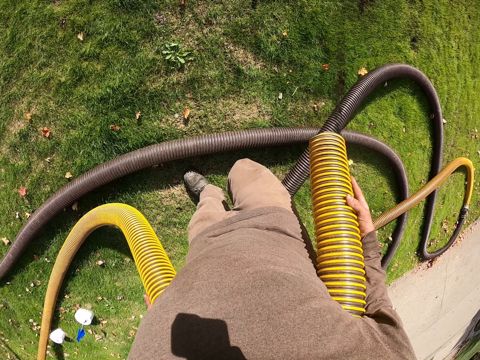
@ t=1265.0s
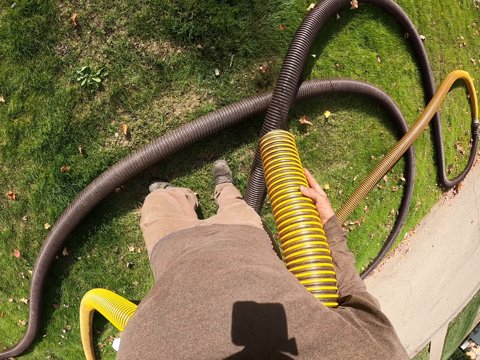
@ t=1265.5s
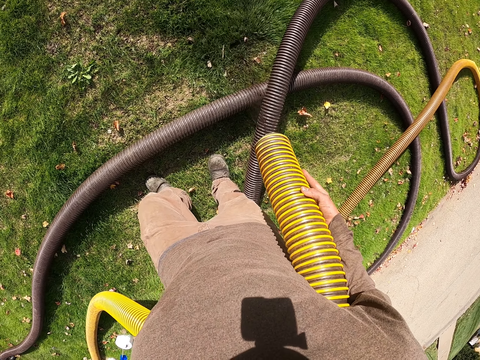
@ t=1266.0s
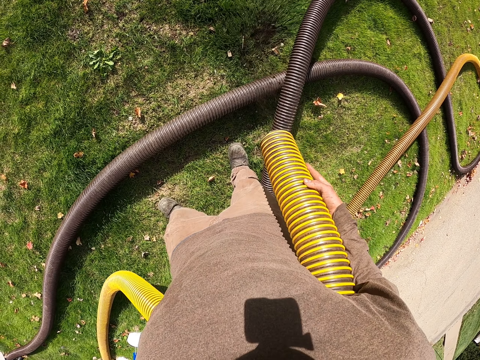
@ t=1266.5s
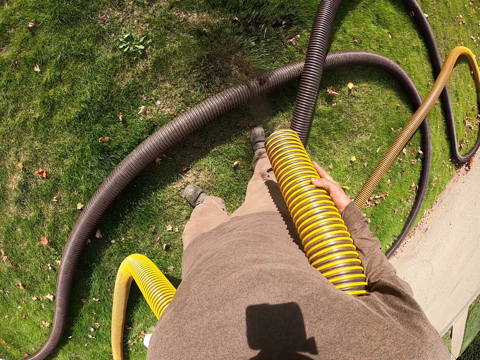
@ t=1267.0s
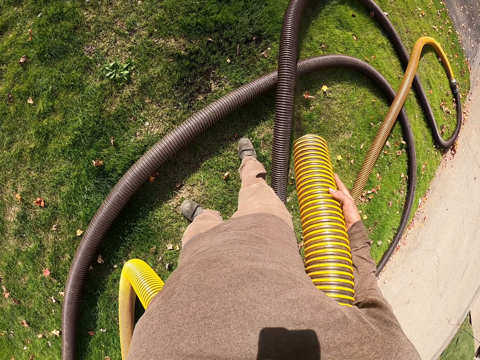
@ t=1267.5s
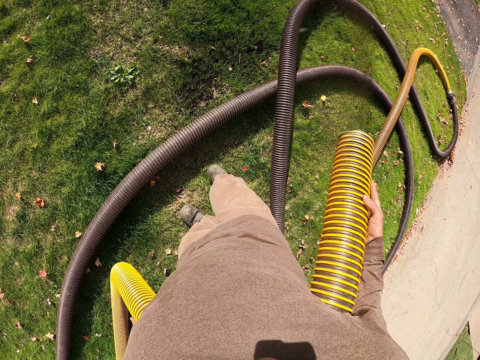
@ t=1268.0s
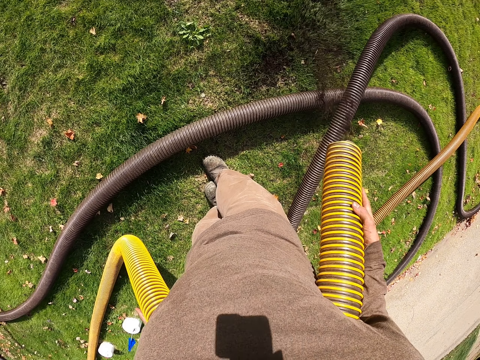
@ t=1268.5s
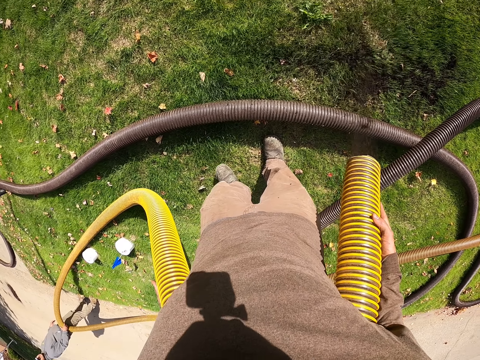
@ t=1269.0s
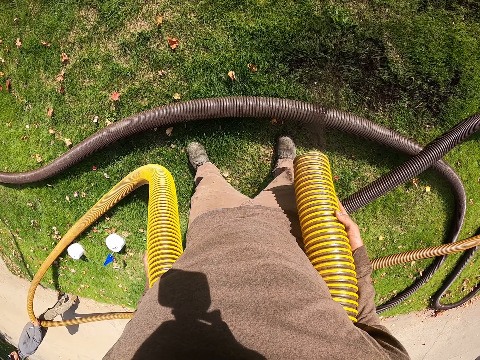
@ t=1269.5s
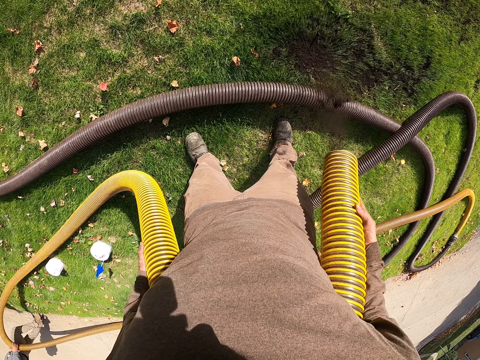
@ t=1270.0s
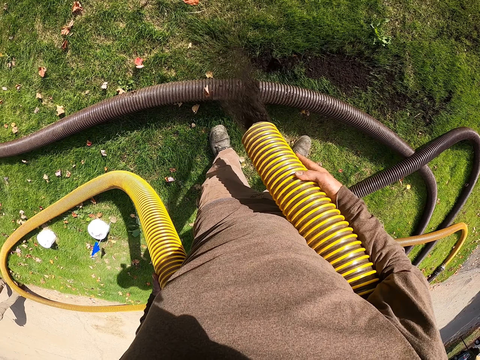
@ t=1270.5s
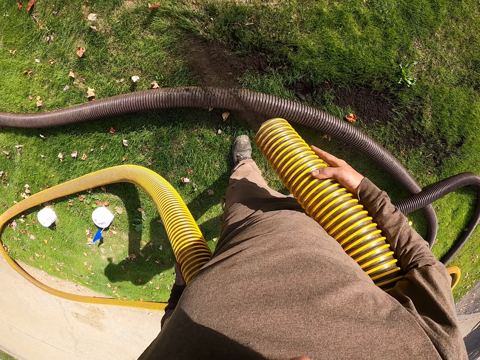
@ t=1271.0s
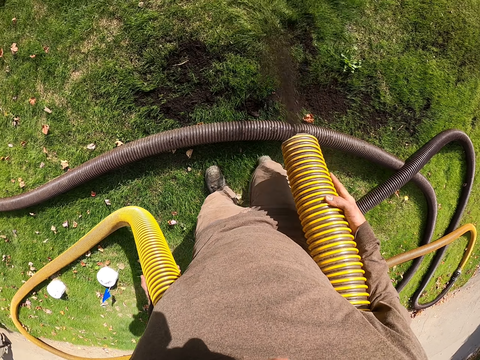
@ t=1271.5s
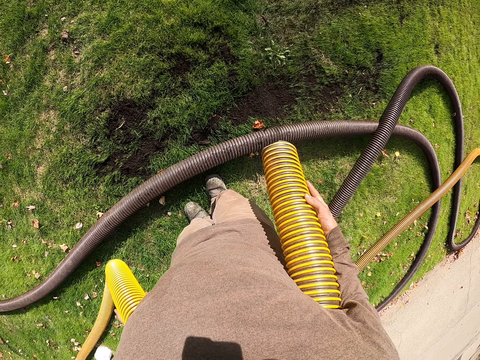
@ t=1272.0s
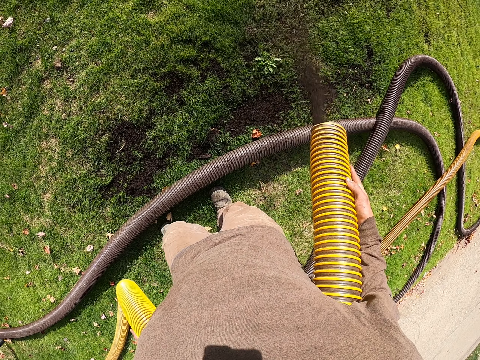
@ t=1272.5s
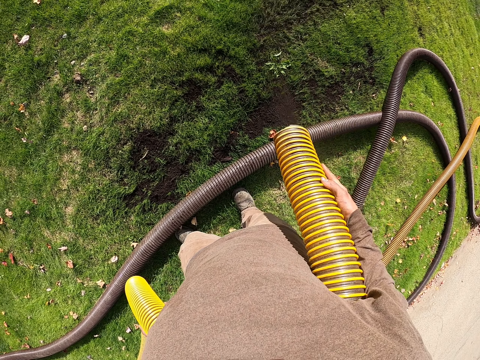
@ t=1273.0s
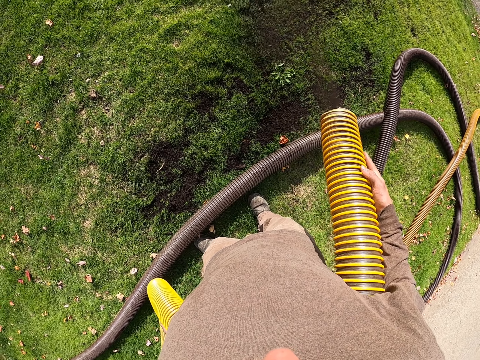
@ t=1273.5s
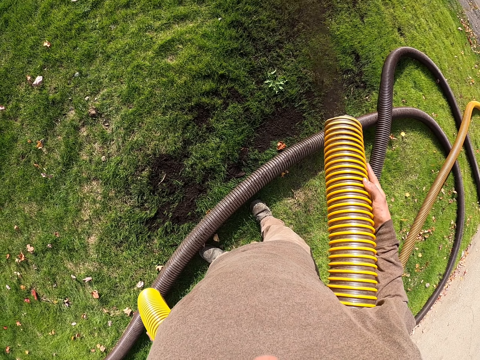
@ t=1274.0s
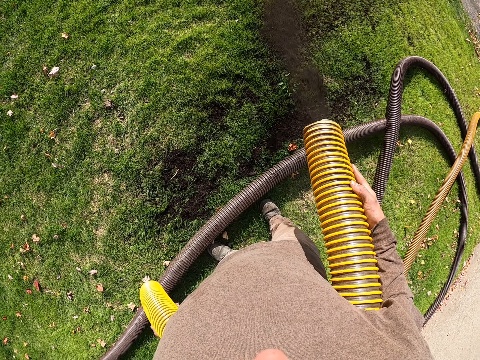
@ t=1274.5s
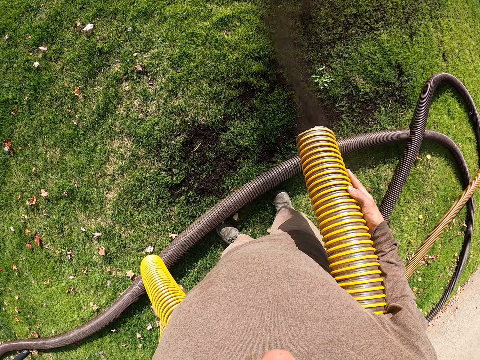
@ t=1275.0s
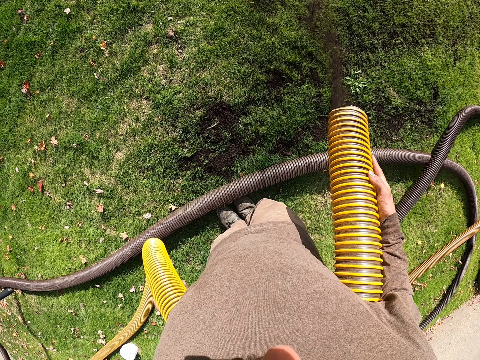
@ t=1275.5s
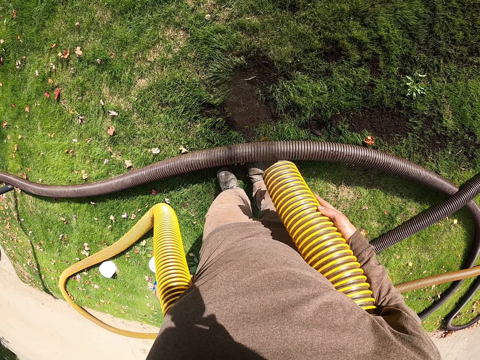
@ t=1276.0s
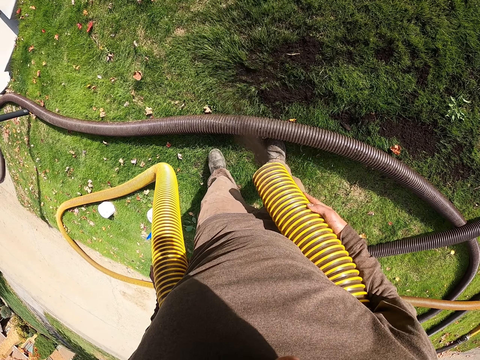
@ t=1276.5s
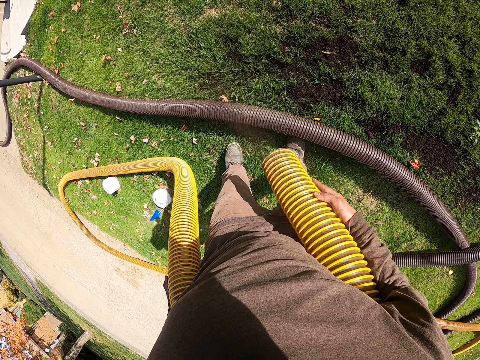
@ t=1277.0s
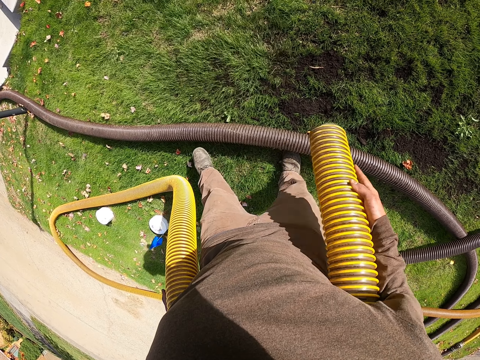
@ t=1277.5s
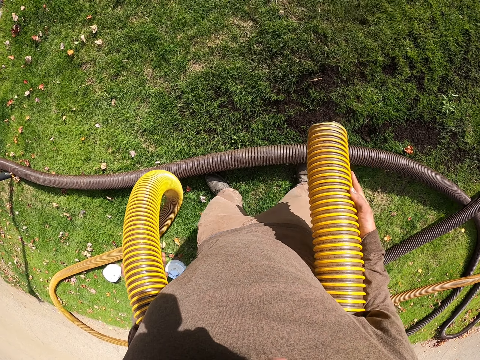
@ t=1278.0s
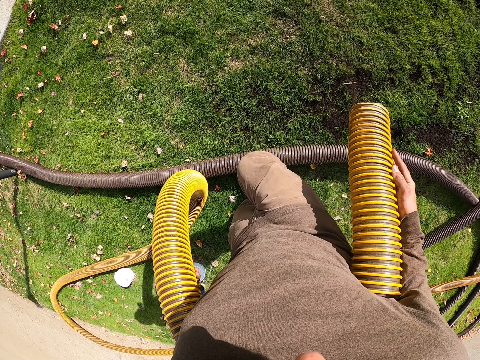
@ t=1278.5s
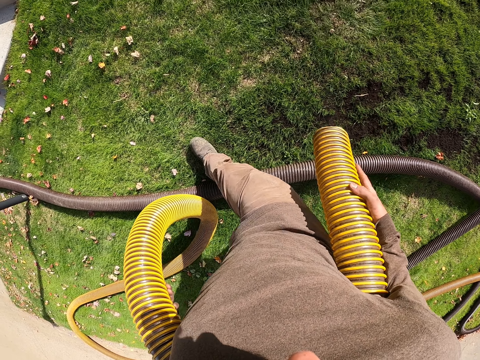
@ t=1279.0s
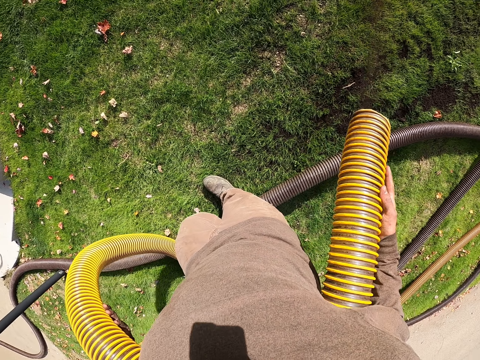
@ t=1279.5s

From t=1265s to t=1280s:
The camera wearer pours fertilizer on the grass with a pipe.

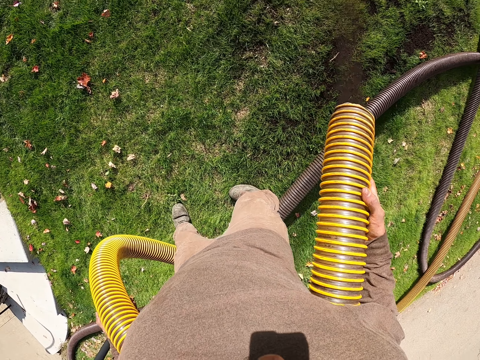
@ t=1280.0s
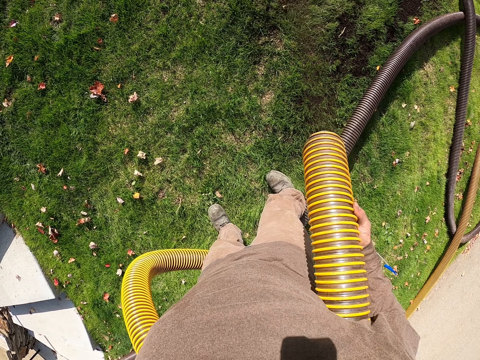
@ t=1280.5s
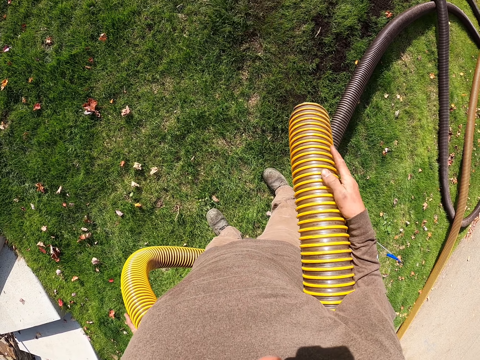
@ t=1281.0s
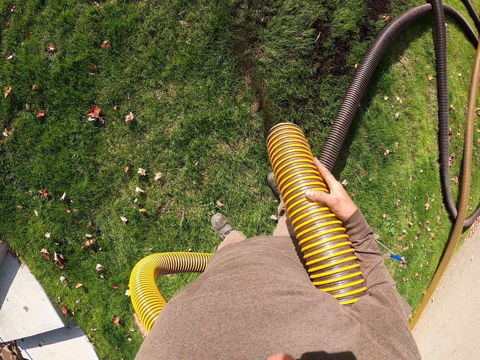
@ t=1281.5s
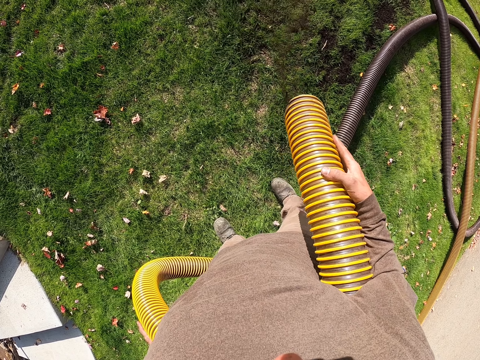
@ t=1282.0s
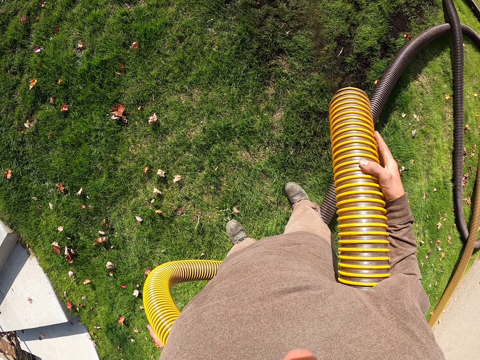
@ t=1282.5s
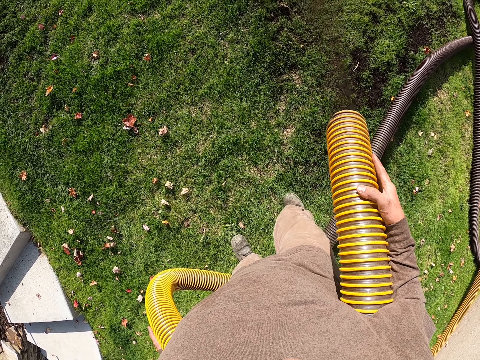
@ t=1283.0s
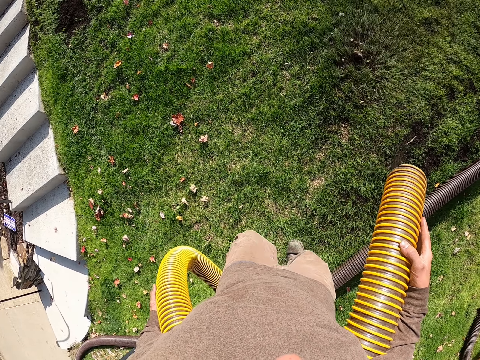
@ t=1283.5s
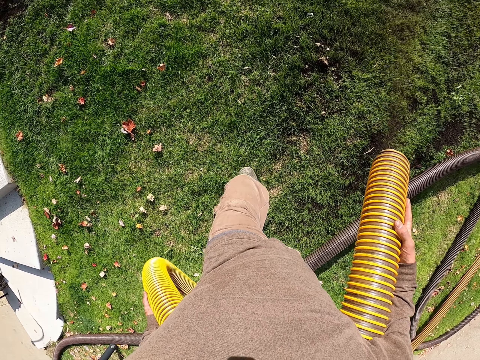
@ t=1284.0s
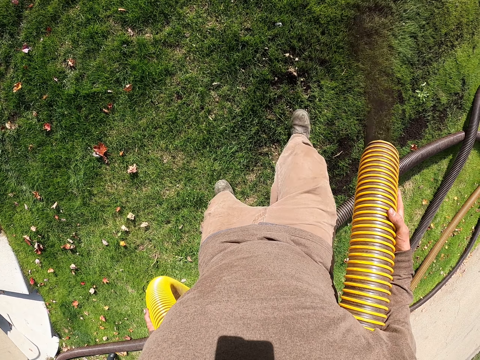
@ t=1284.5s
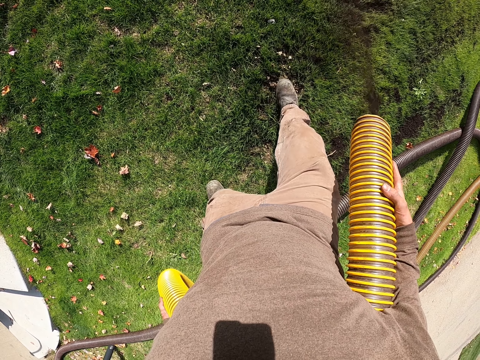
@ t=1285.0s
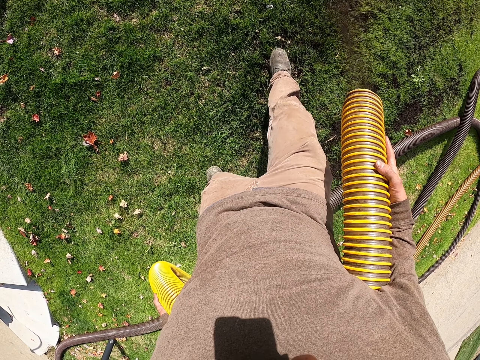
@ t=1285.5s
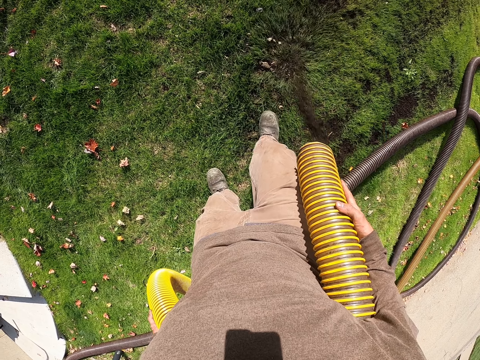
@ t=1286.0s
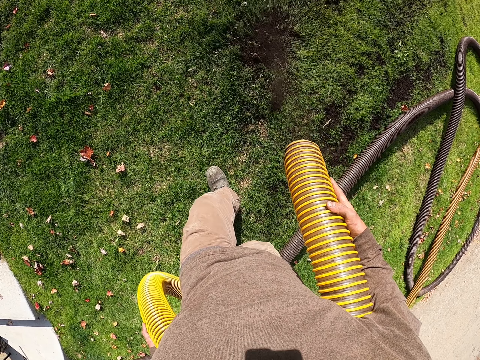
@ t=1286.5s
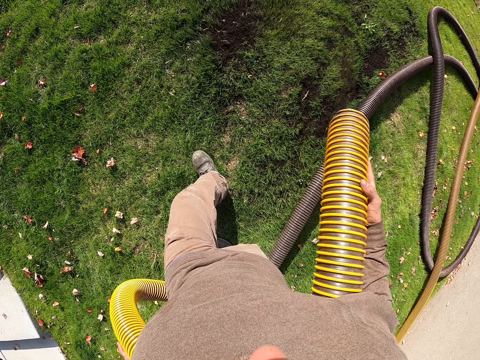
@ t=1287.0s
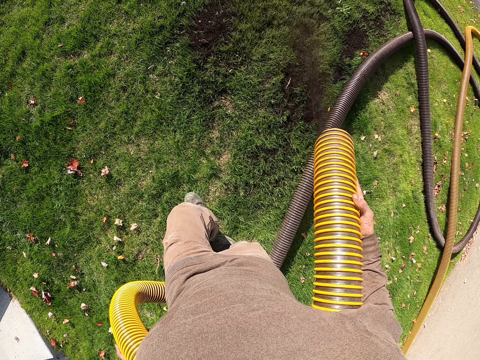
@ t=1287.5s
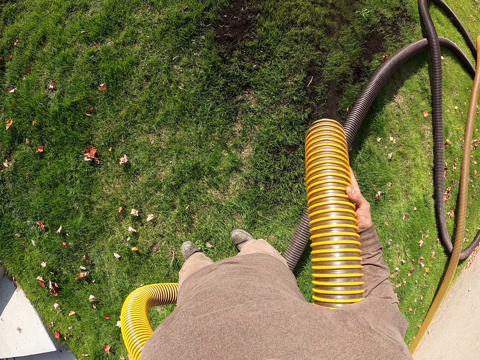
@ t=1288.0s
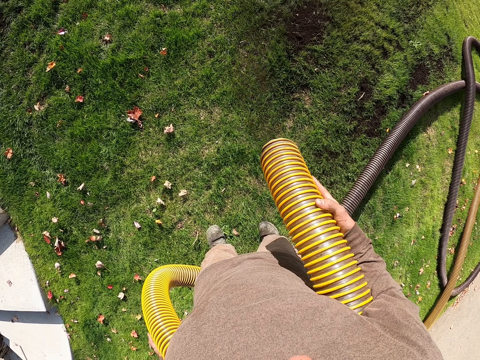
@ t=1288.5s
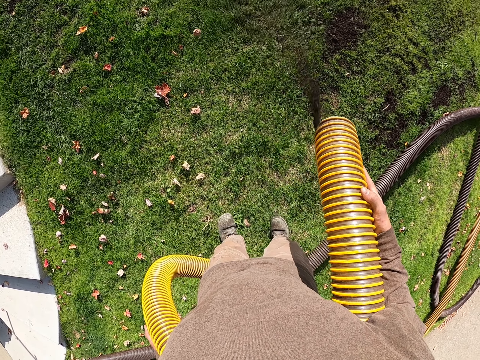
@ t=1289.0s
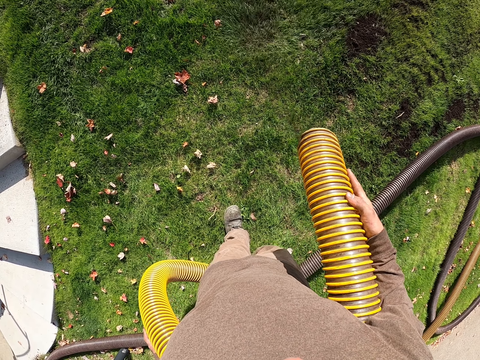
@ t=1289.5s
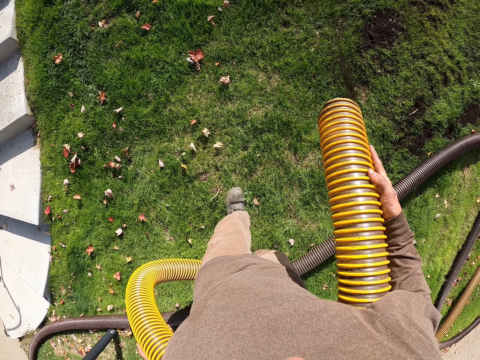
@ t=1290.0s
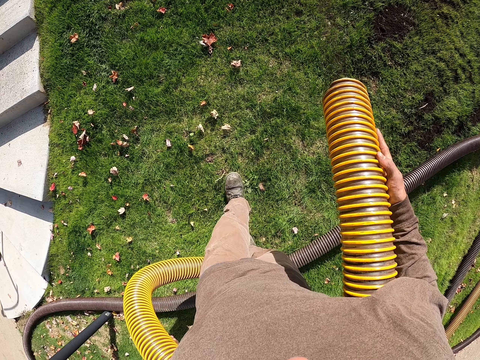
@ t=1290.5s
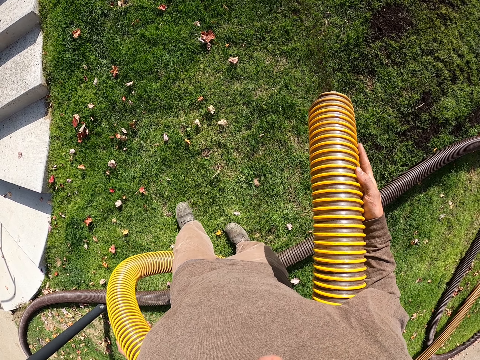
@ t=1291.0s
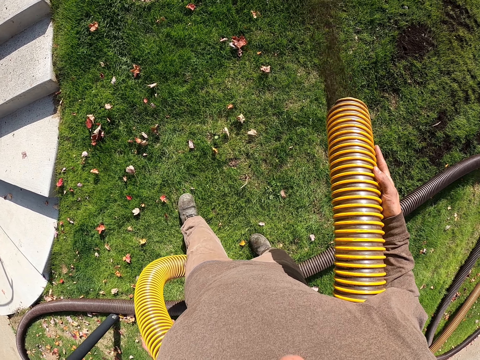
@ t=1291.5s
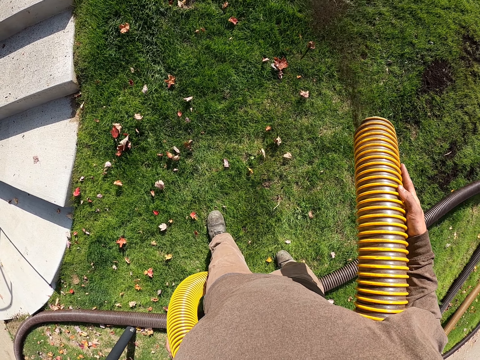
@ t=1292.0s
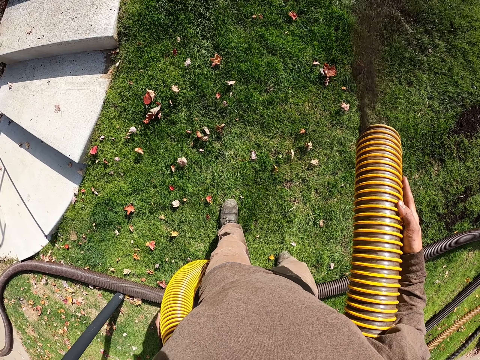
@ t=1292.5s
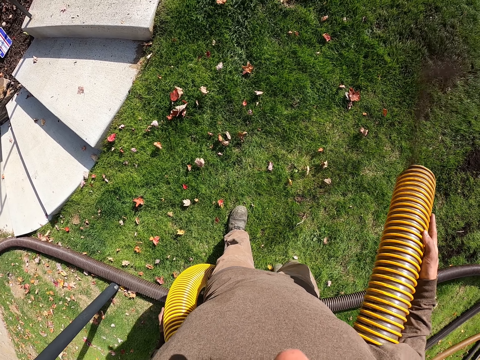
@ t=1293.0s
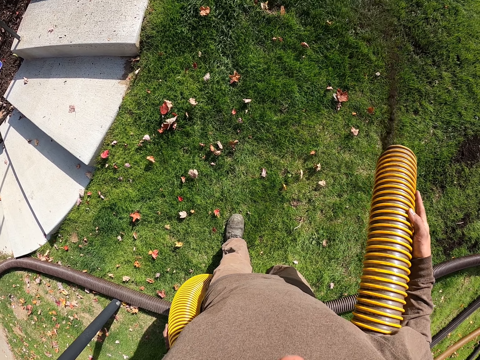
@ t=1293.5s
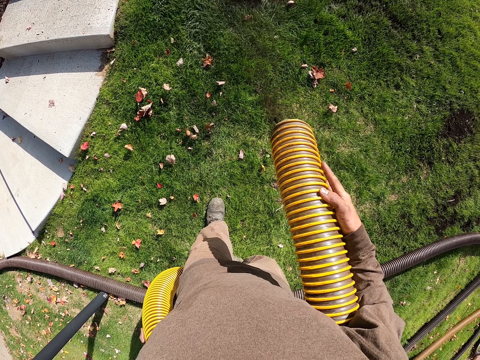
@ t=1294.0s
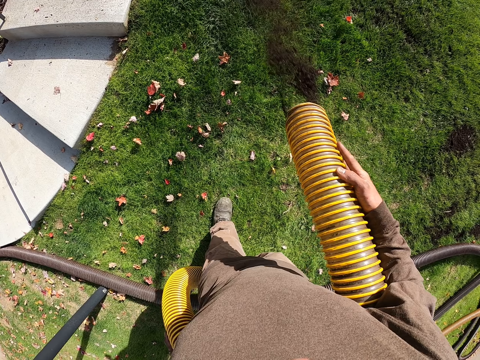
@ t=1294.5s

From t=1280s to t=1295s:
The camera wearer pours fertilizer on the grass with a pipe. They step on the grass. They pour fertilizer on the grass with the pipe.
